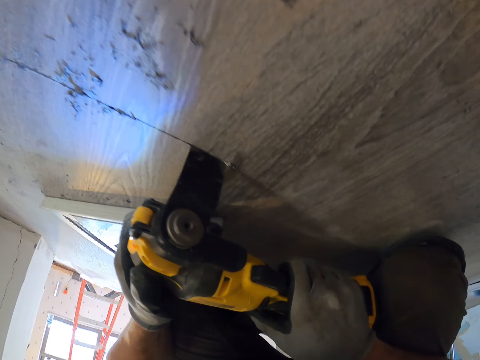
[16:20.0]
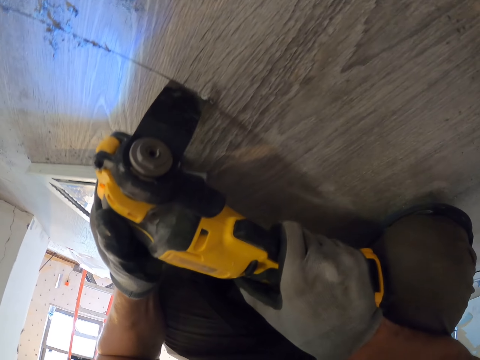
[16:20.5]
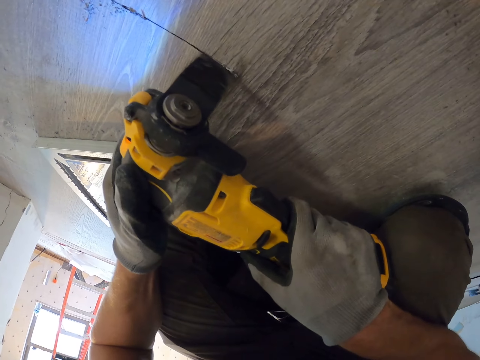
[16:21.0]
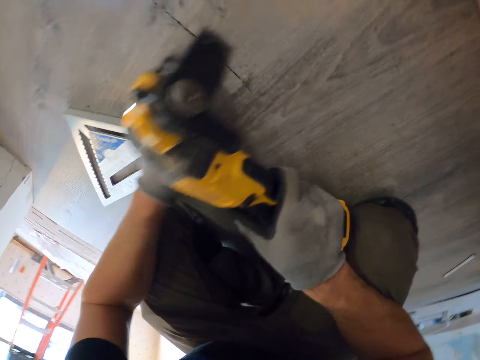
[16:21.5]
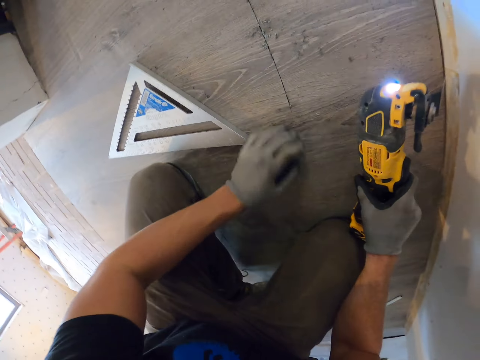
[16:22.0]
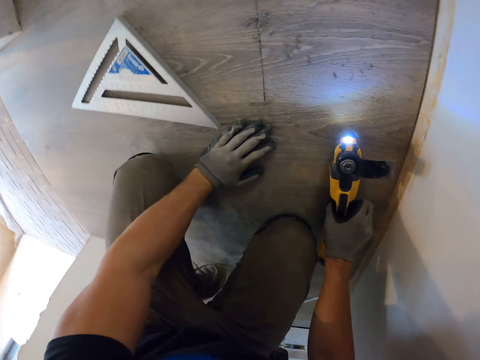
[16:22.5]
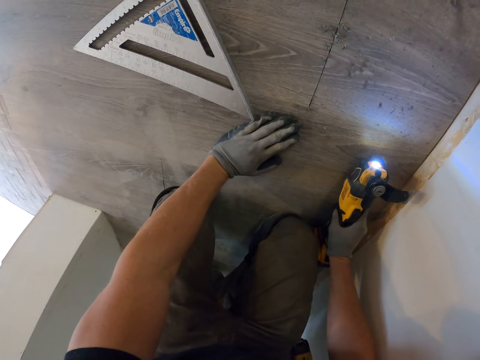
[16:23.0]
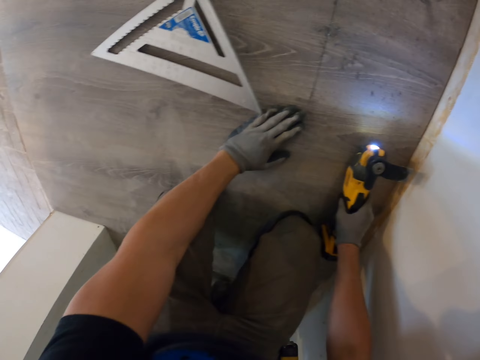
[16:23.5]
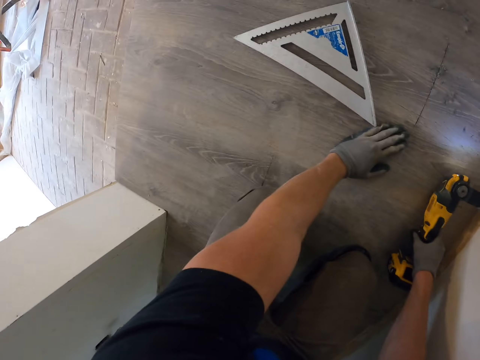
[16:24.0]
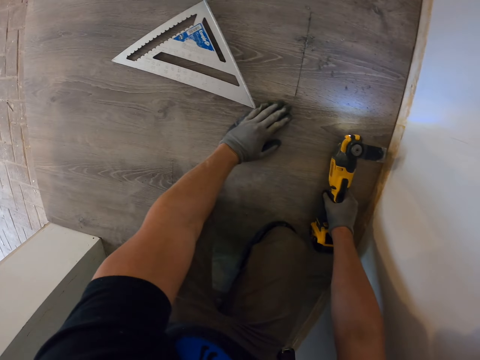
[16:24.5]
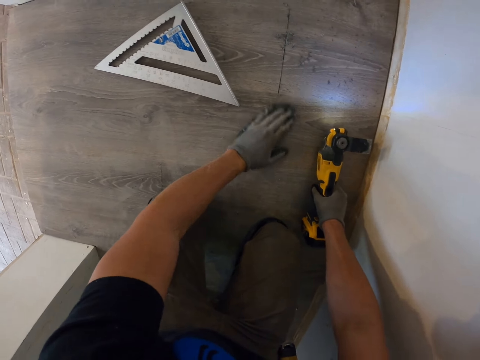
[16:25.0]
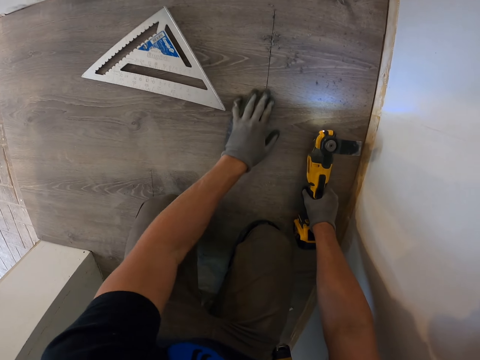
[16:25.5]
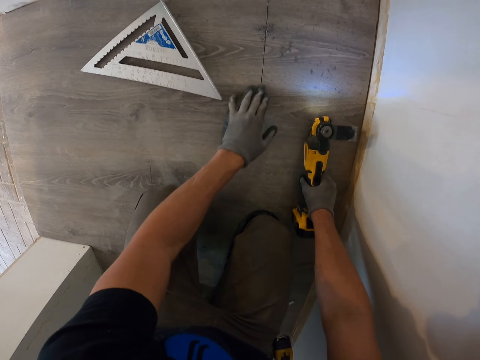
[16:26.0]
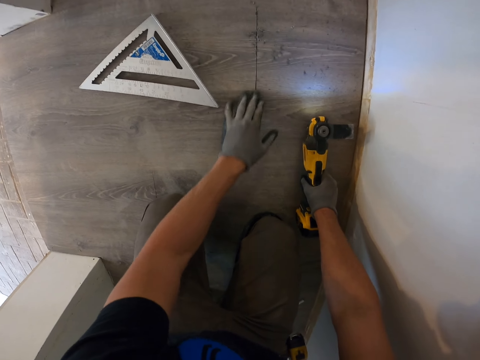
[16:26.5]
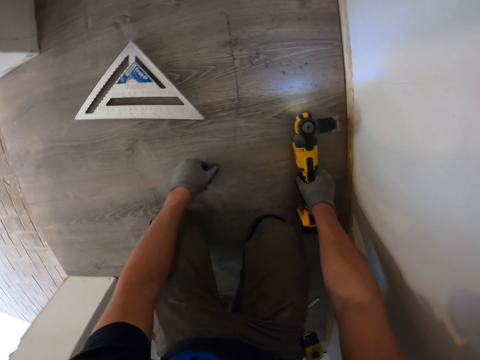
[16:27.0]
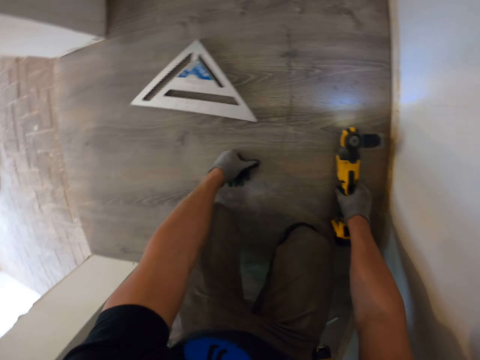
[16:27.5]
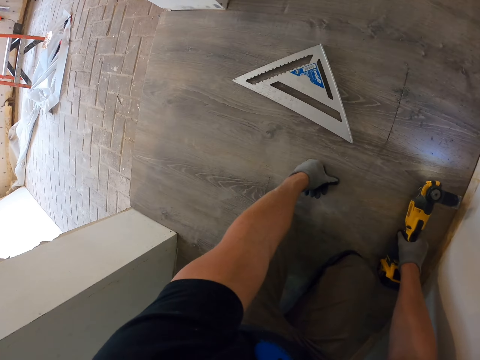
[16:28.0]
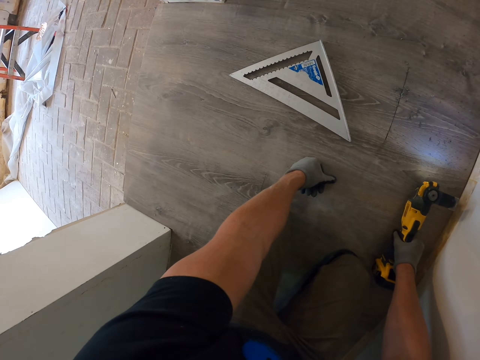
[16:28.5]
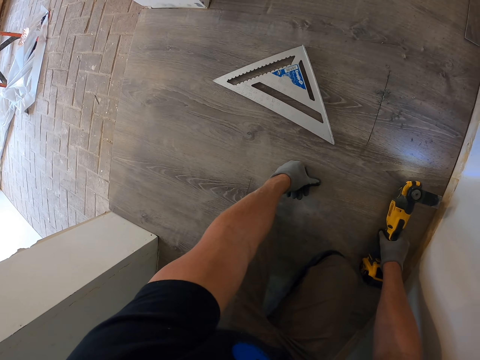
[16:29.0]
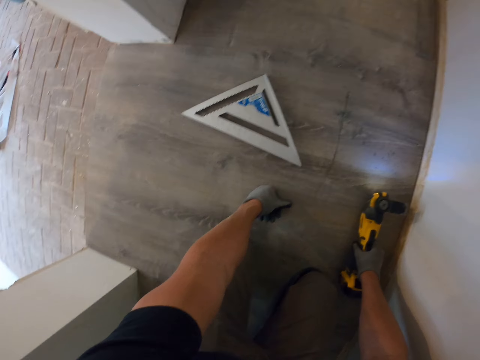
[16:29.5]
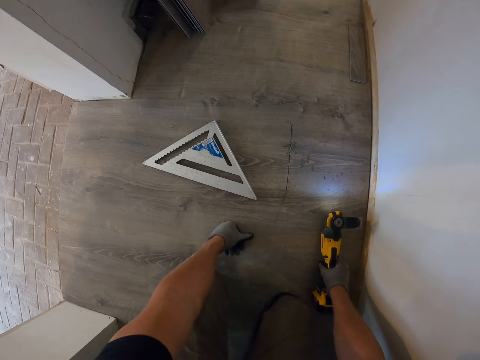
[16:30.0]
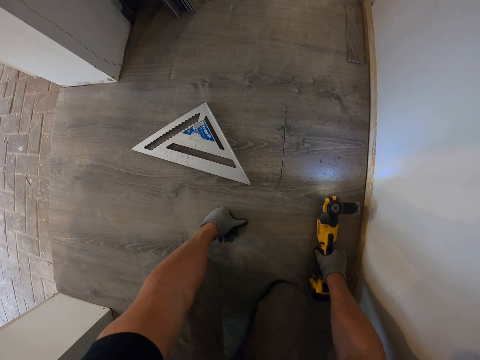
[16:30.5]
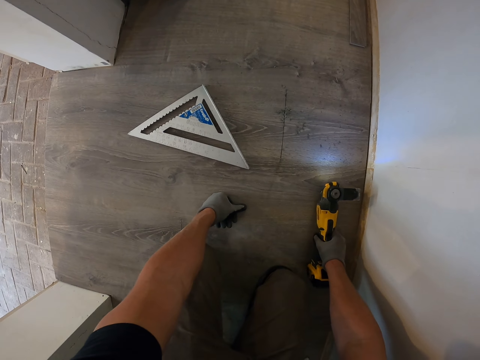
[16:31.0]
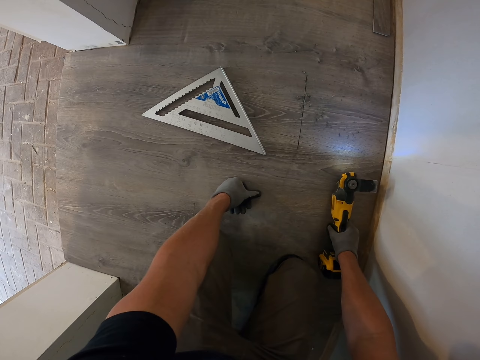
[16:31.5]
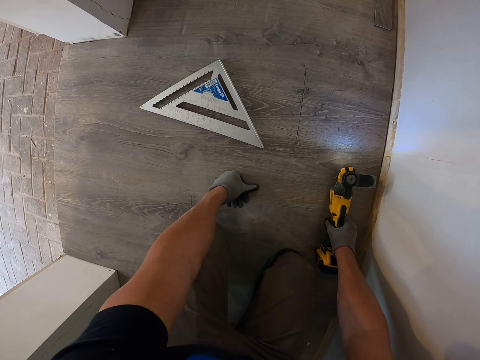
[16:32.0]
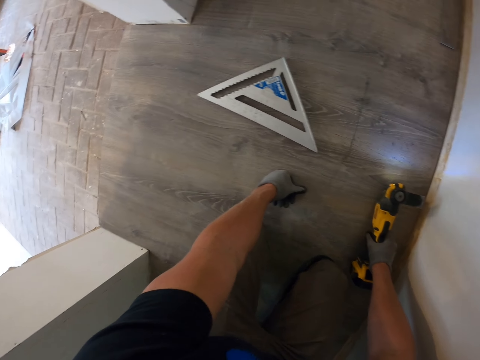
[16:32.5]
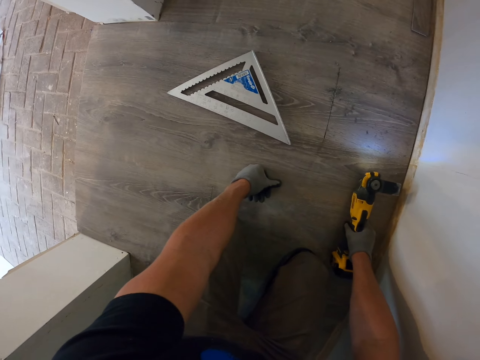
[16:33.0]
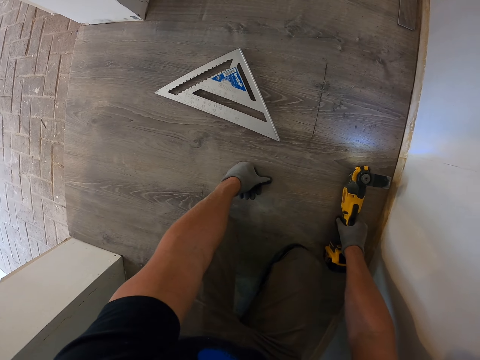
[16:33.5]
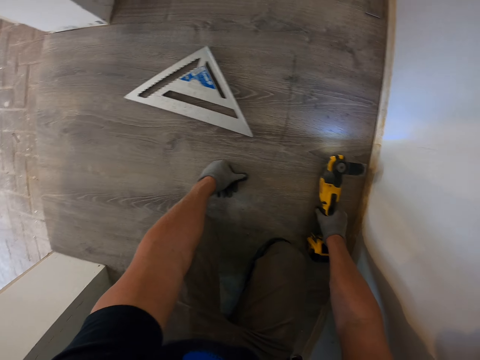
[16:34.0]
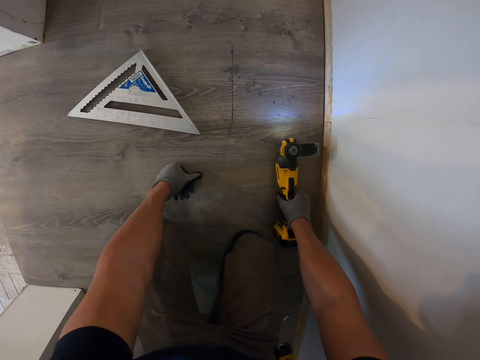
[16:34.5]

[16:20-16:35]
The camera wearer removes the dirt on the floor with his left hand. He places the oscillating saw on the PVC tiles. He rubs the PVC tiles with his fingers. He looks around the floor.

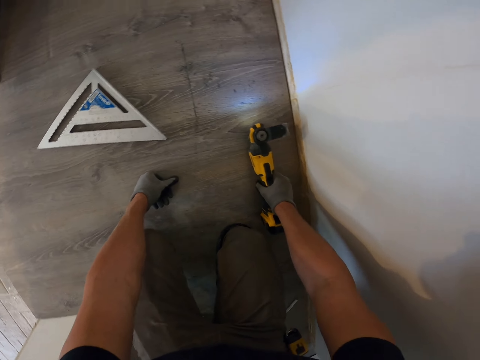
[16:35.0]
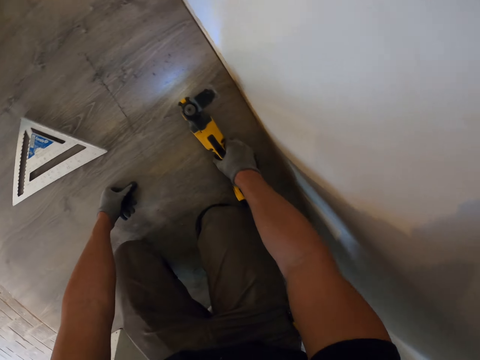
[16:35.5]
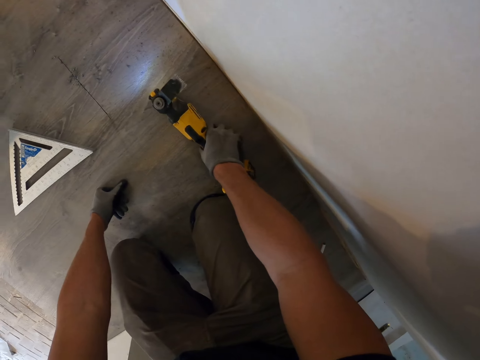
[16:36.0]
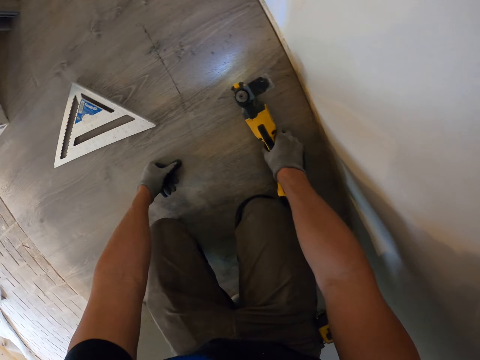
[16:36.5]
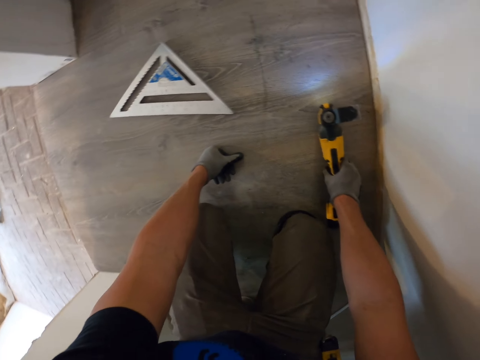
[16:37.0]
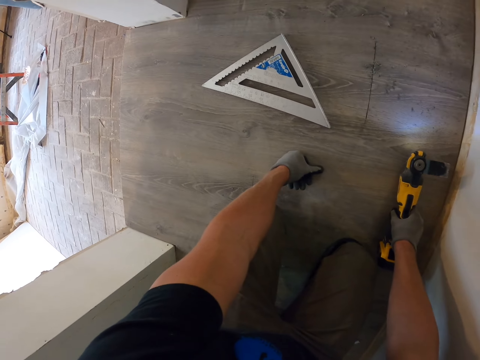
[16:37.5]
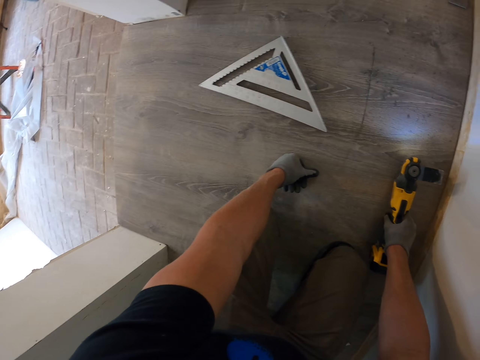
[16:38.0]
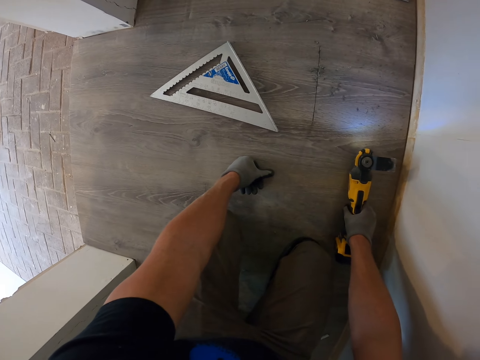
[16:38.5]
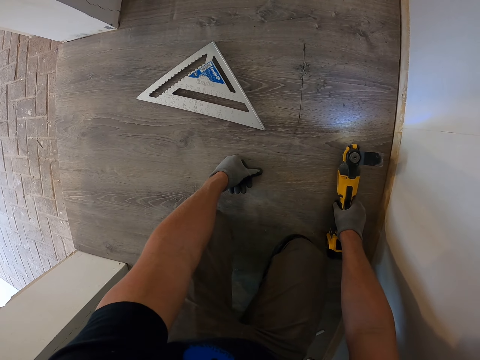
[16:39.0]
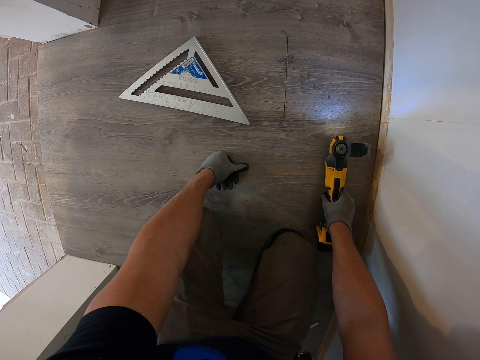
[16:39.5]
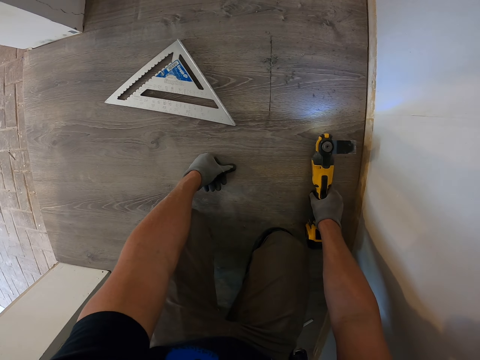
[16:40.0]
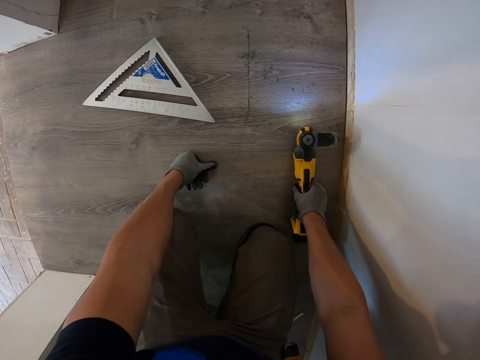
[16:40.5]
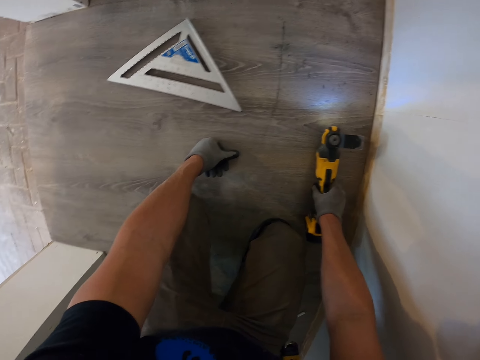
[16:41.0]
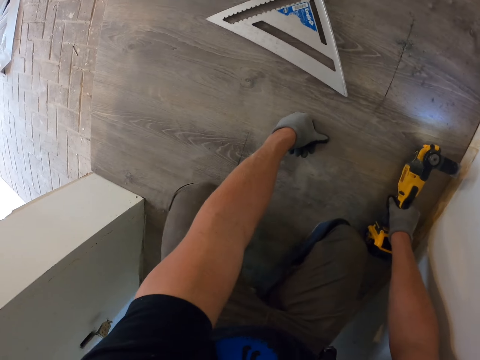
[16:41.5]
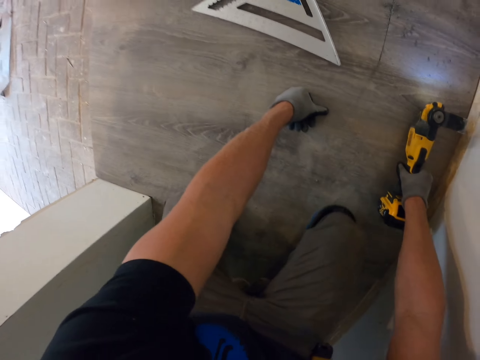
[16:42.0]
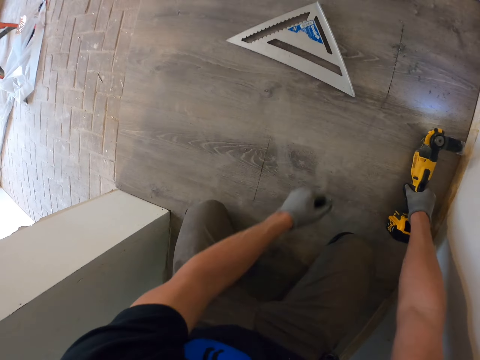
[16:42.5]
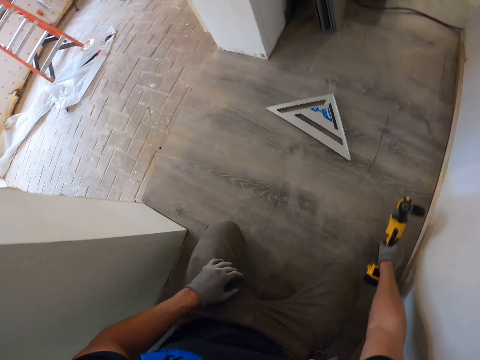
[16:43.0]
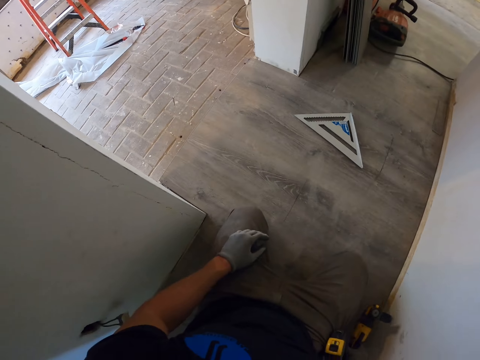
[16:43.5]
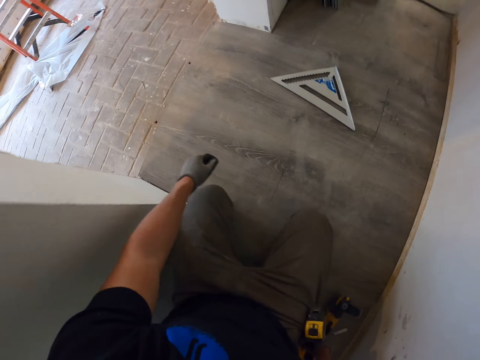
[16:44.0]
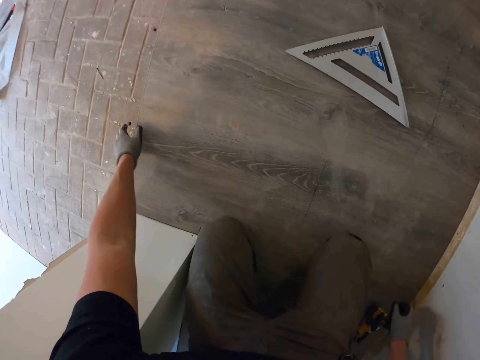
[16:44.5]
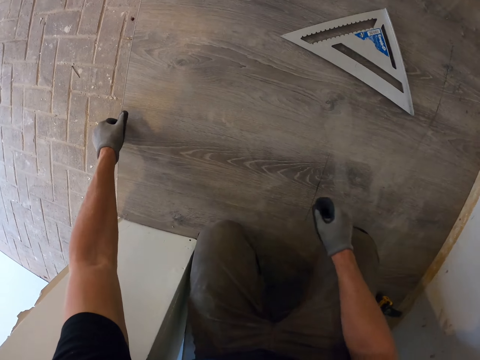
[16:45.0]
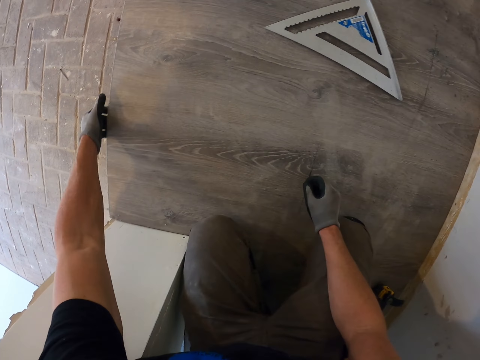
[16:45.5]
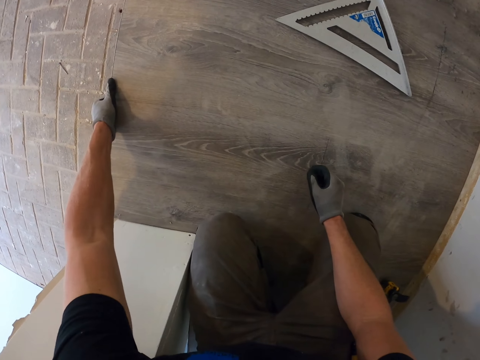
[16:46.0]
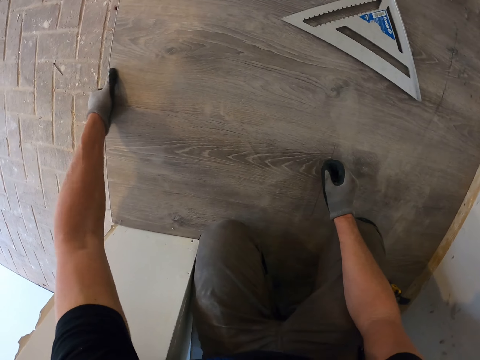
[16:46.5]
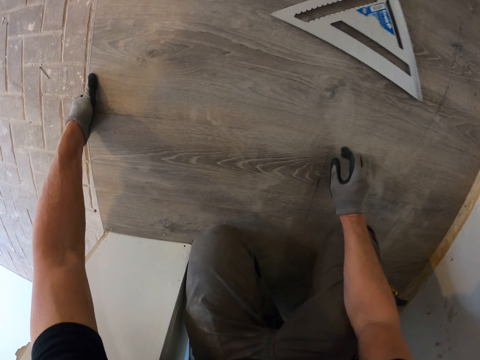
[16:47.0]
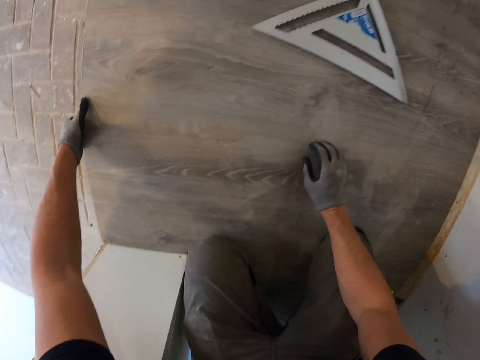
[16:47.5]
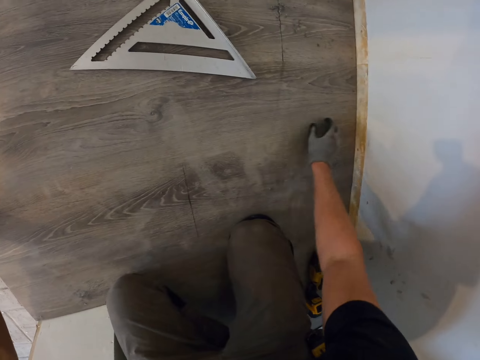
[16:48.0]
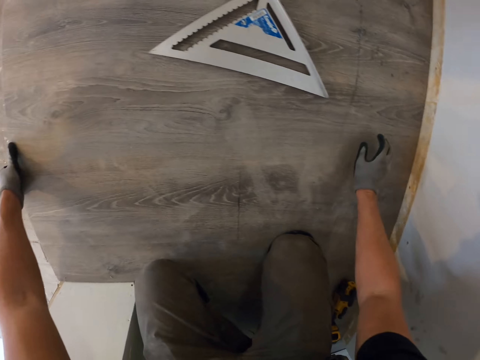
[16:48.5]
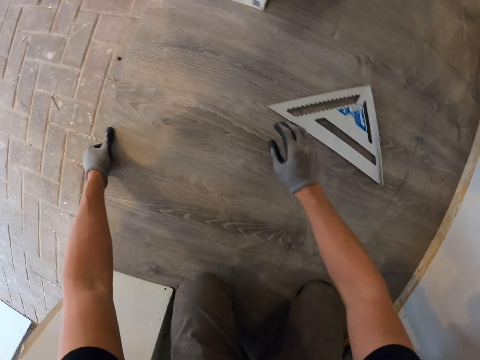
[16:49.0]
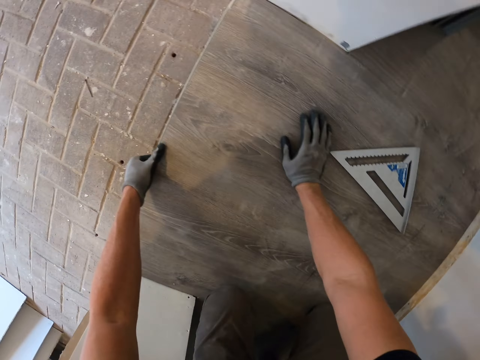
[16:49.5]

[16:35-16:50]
The camera wearer moves the floor cutting machine on the floor. He lifts the PVC tiles from the floor. He adjusts the wood with his hands.
